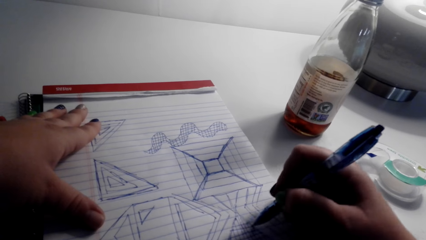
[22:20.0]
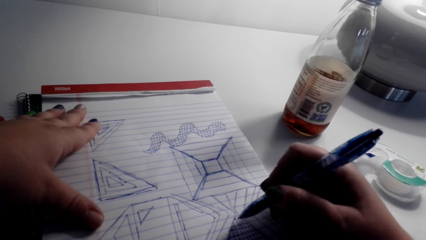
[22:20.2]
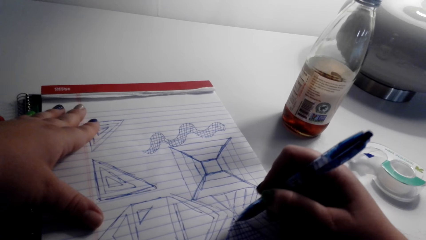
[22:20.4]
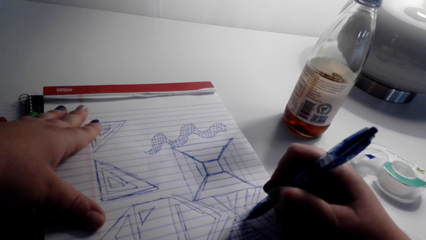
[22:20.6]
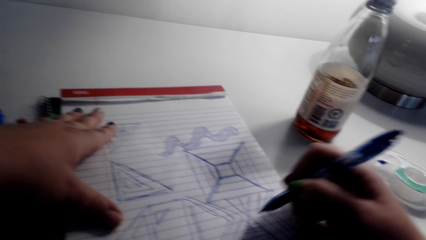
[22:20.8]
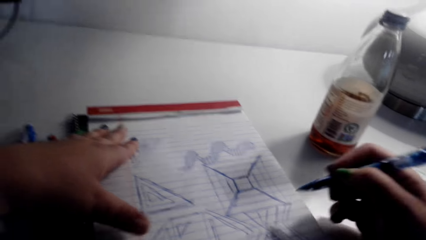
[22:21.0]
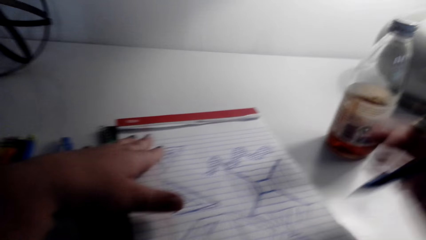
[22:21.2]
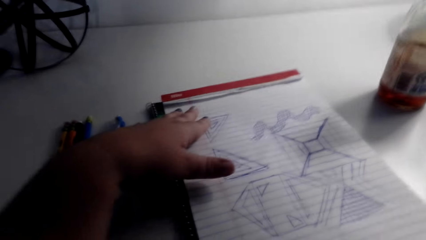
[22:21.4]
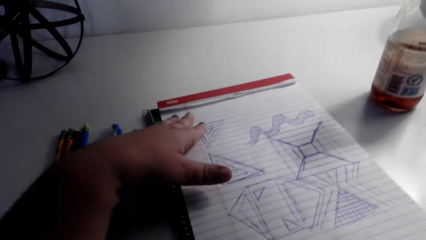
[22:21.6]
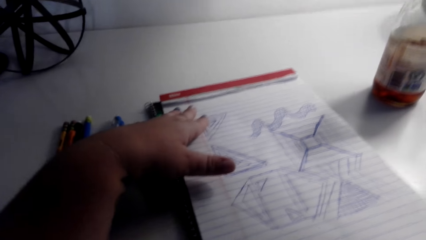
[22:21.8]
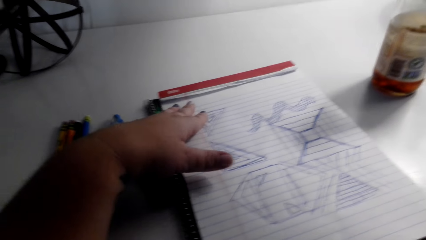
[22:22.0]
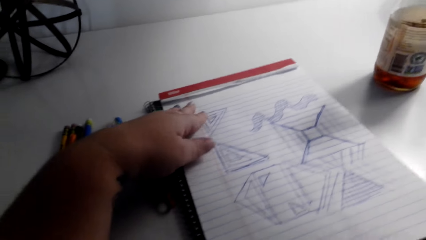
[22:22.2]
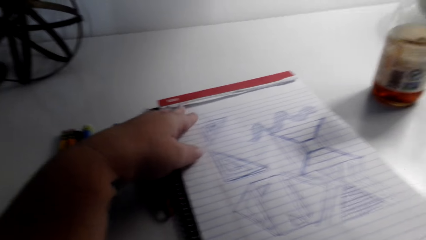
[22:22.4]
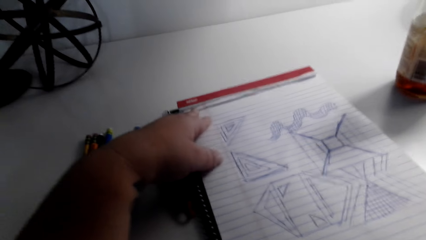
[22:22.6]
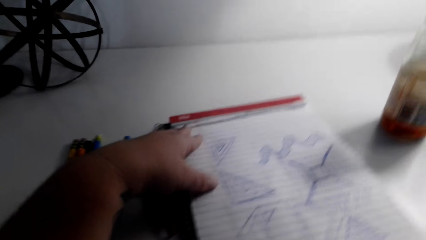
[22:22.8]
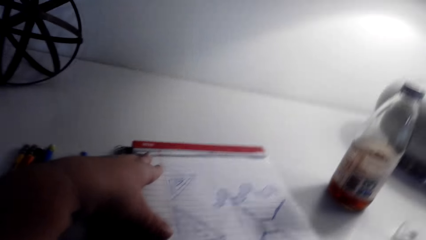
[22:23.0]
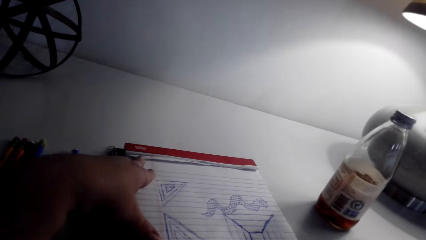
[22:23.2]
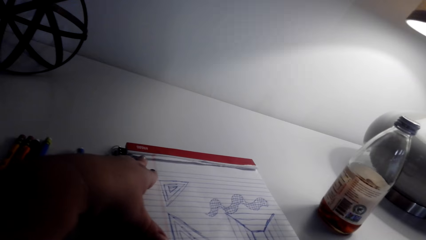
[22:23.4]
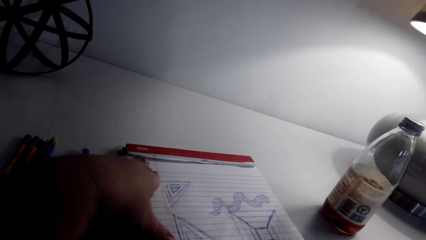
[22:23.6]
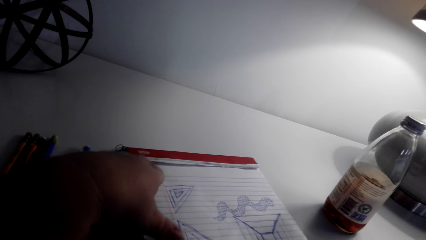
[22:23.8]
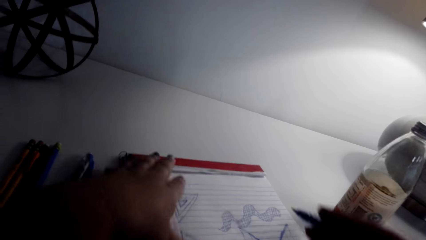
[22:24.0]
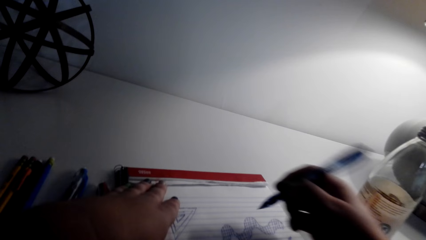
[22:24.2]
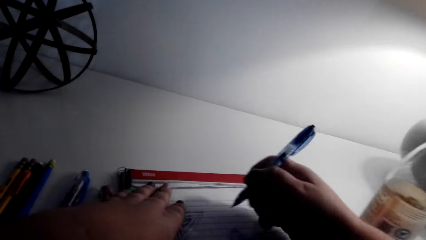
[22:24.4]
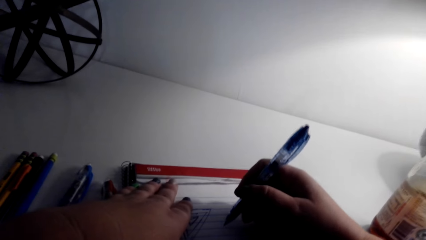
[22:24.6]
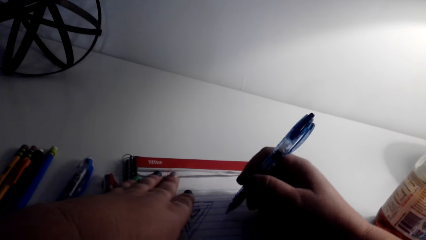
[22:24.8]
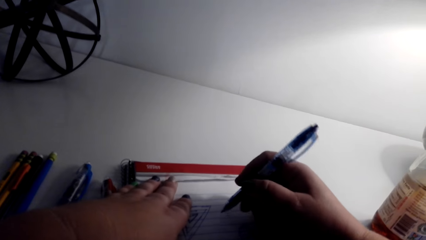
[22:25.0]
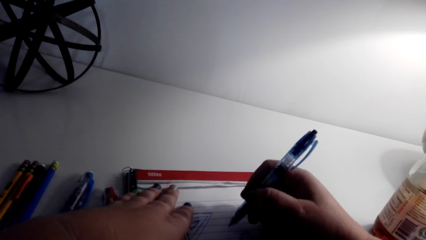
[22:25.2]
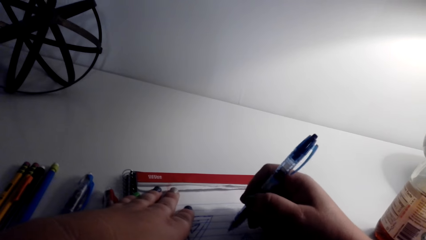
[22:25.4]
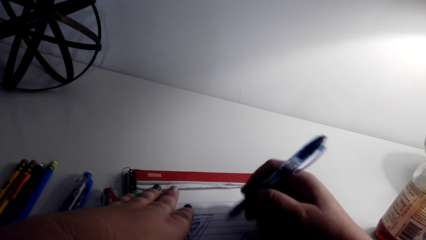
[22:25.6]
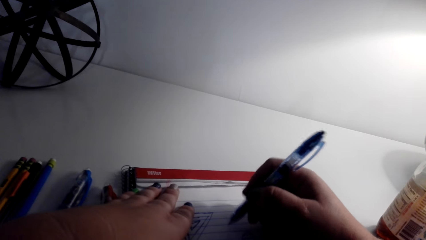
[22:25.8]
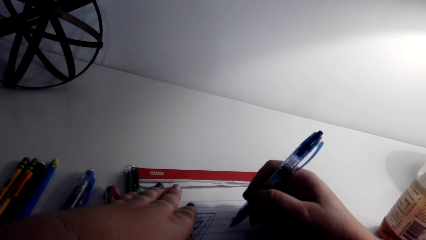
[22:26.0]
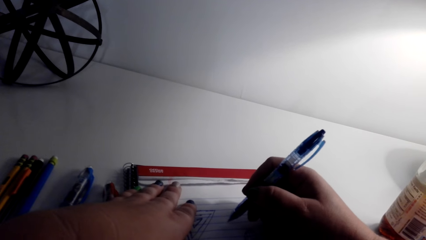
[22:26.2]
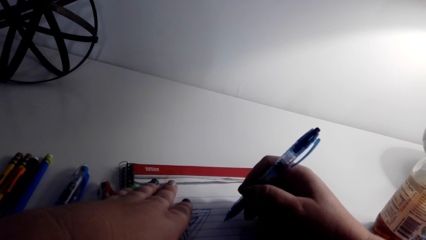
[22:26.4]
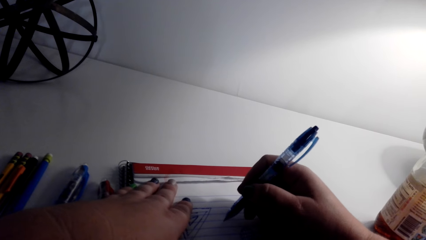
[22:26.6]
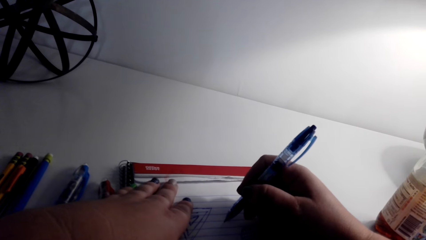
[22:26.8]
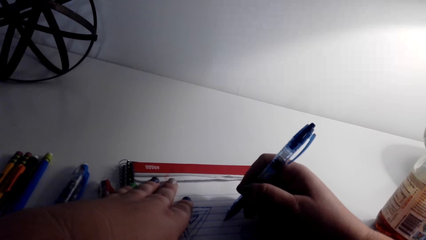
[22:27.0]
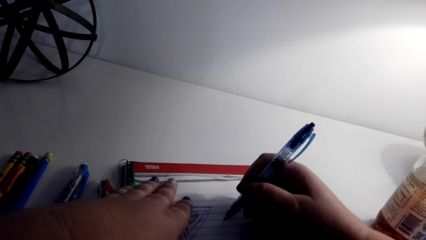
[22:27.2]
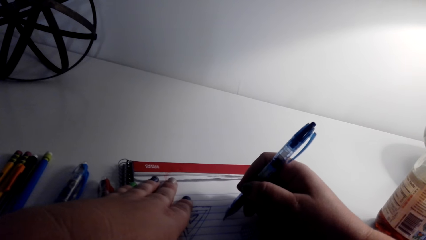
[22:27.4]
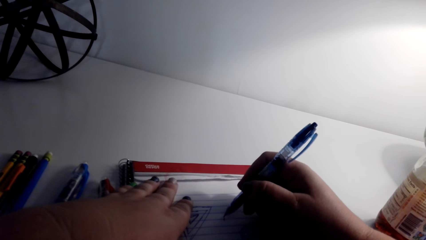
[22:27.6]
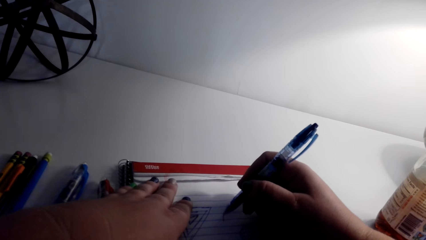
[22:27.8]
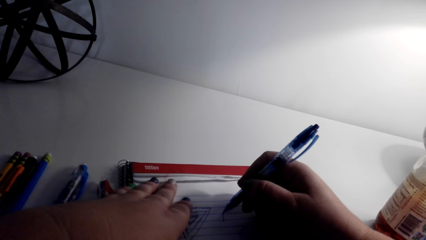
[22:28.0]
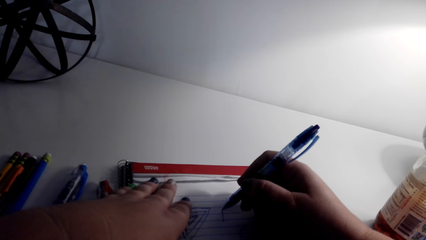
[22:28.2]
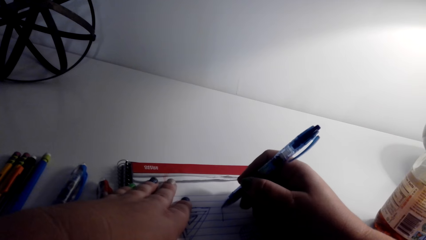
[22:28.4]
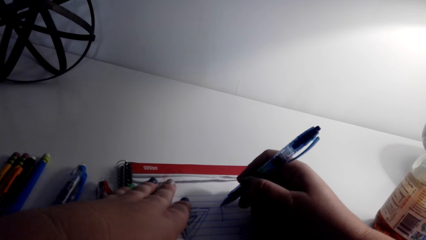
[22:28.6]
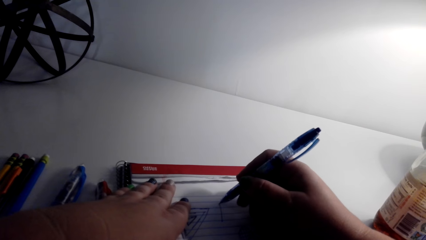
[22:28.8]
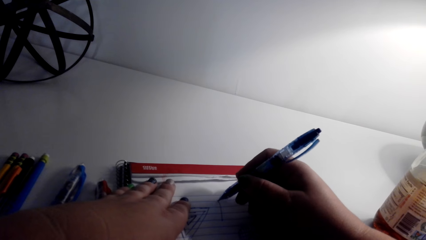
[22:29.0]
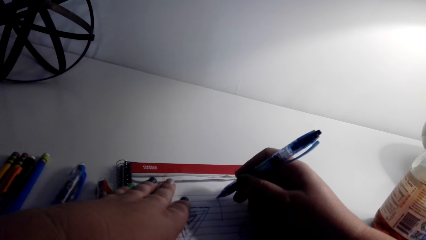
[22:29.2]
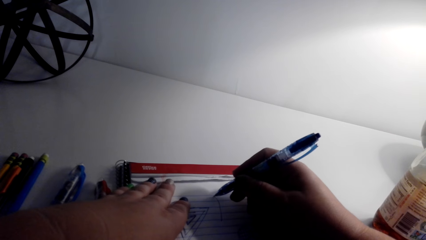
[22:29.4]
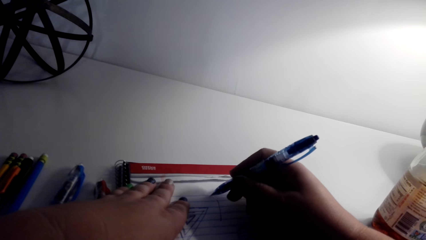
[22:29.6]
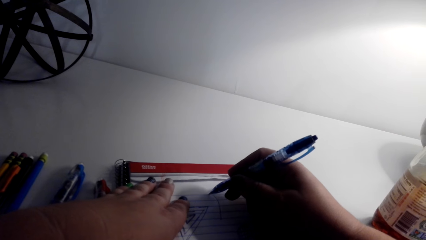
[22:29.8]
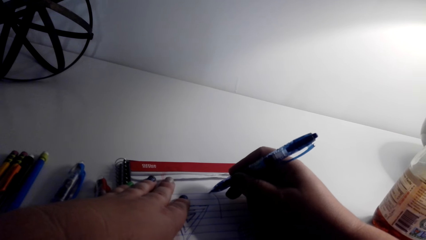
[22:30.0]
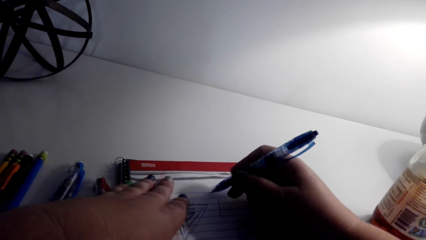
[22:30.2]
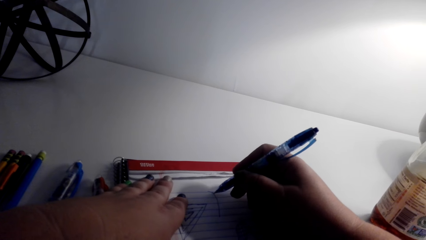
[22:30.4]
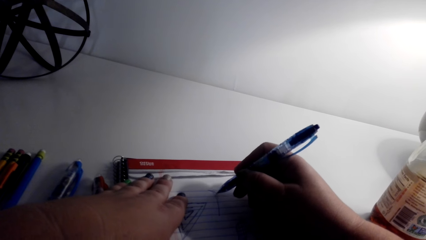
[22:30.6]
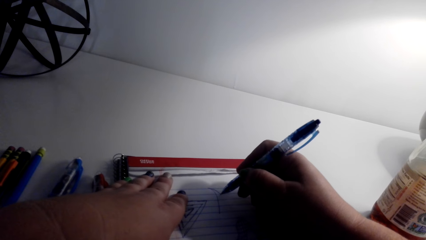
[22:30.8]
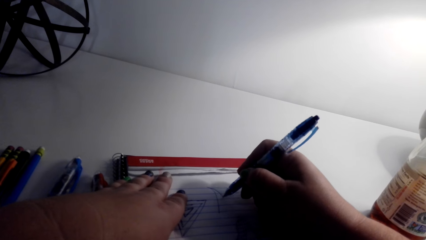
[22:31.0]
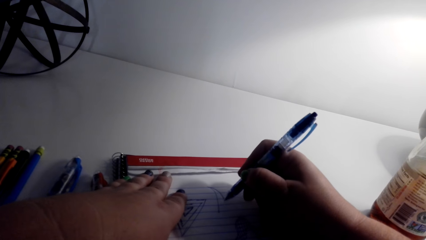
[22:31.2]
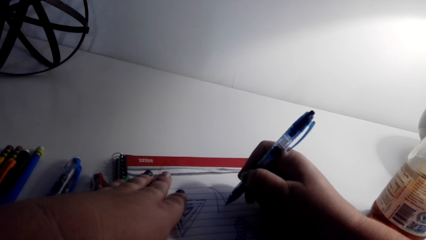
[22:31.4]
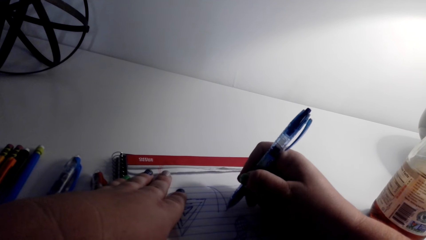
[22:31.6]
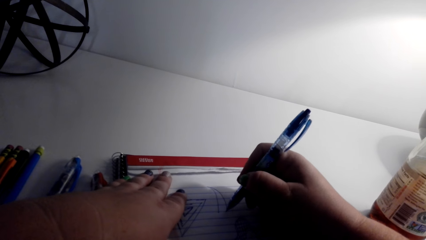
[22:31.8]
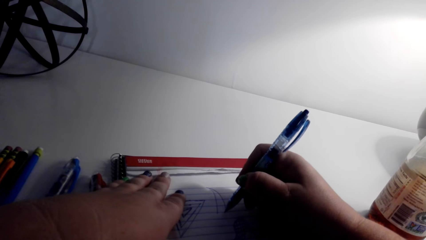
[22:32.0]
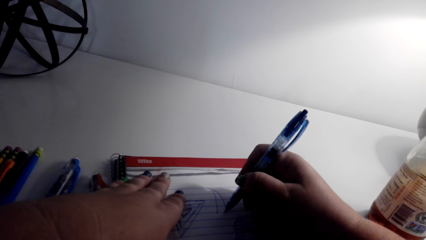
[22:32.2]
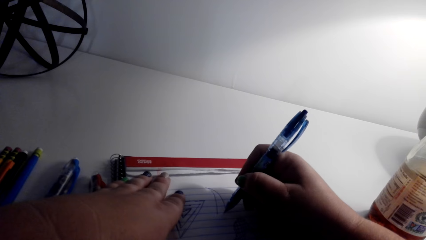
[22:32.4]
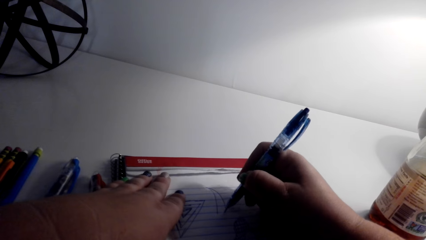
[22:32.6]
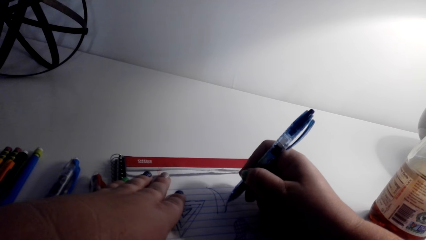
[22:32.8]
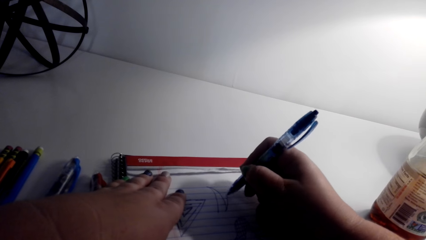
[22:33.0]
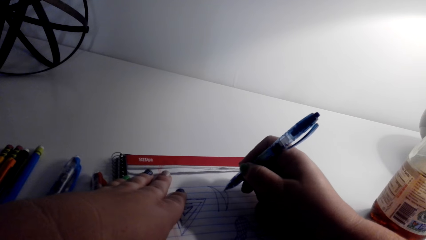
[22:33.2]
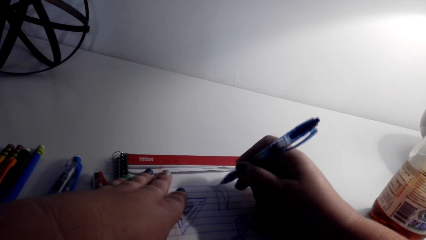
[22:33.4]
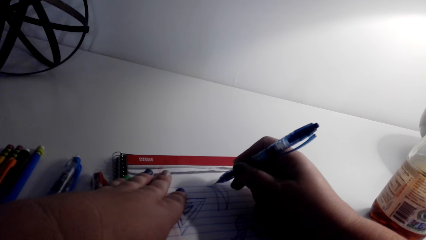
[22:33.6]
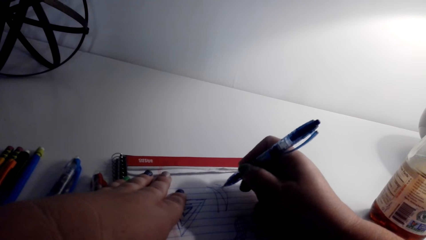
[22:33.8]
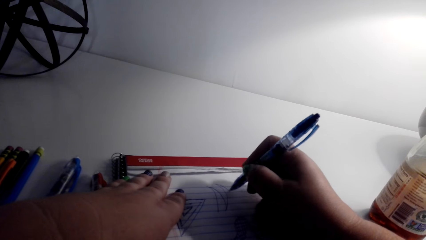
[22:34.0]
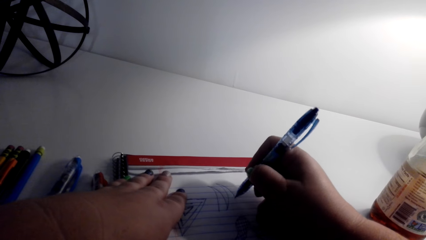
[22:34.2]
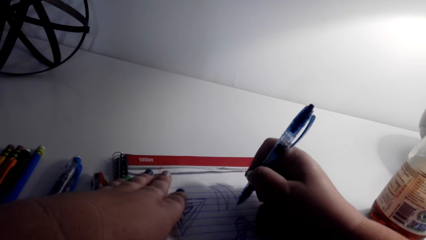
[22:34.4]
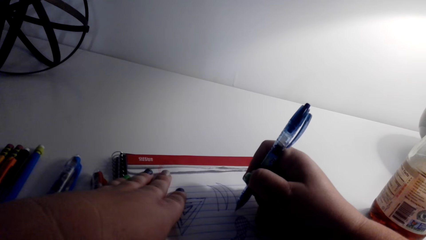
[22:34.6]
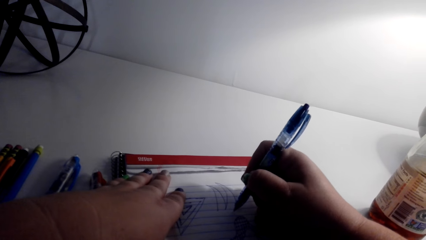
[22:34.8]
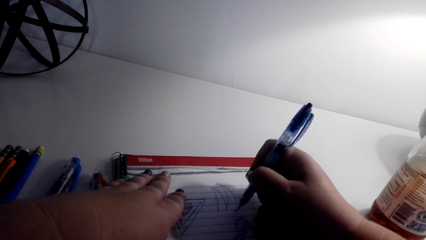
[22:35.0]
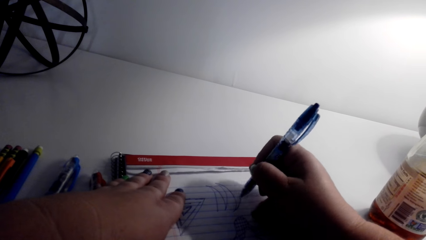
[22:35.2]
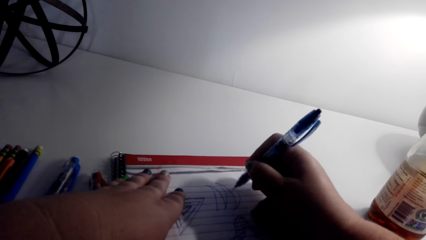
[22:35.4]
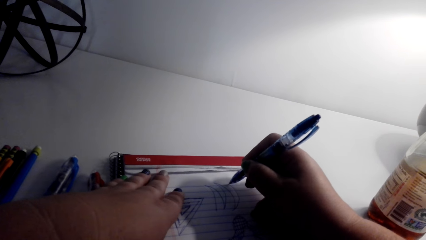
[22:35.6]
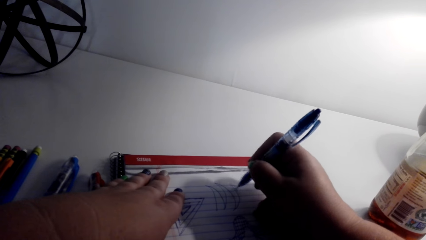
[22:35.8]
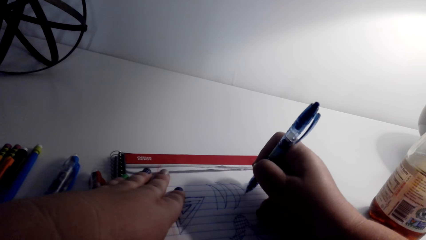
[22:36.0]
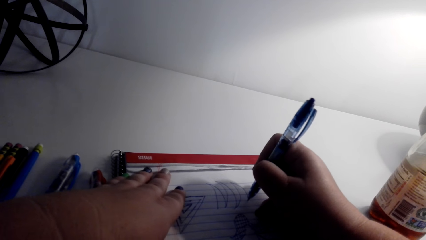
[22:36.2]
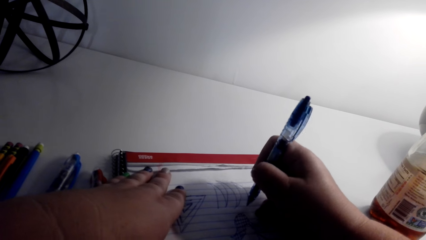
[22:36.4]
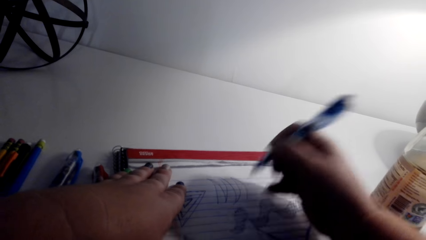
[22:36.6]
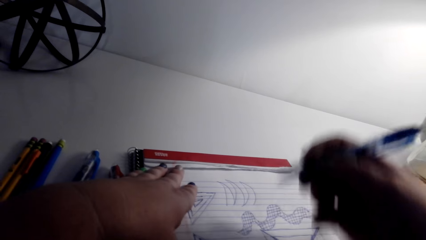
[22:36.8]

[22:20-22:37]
The camera wearer looks around the house. They look at the drawings. They draw on the book with a pen.
